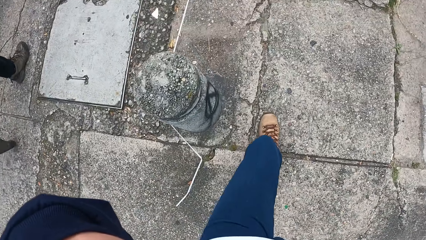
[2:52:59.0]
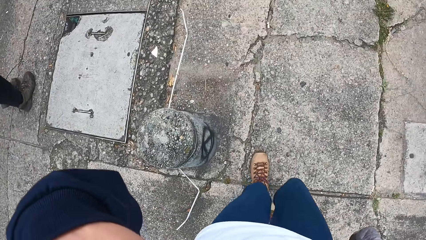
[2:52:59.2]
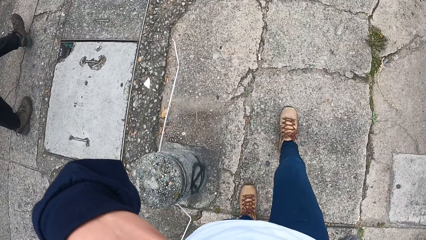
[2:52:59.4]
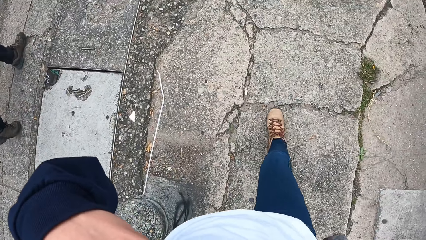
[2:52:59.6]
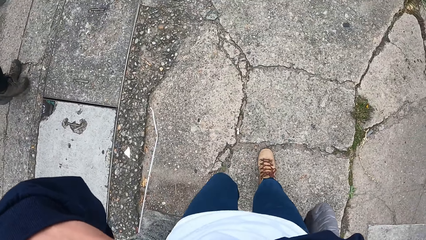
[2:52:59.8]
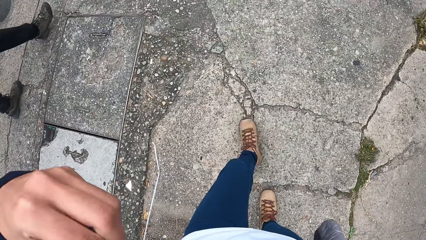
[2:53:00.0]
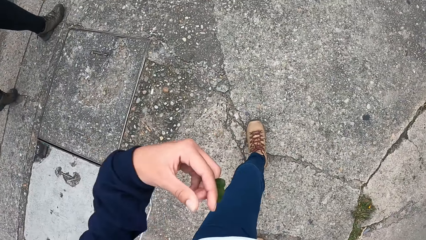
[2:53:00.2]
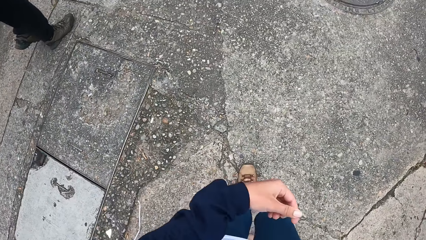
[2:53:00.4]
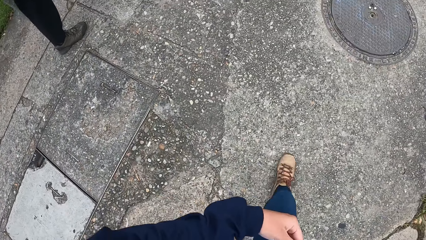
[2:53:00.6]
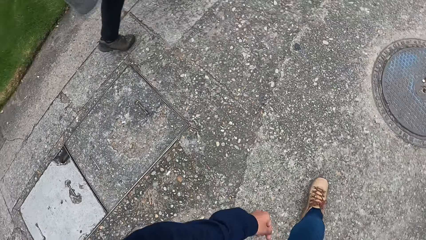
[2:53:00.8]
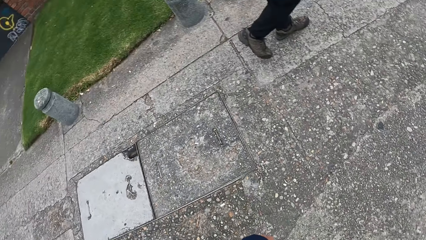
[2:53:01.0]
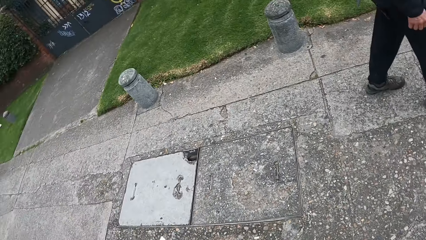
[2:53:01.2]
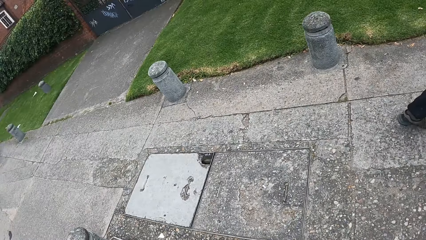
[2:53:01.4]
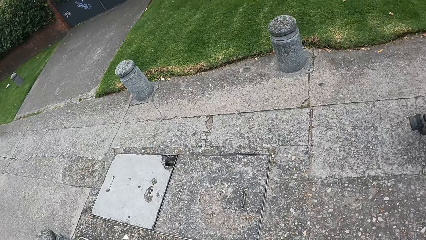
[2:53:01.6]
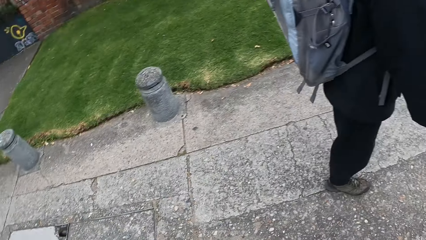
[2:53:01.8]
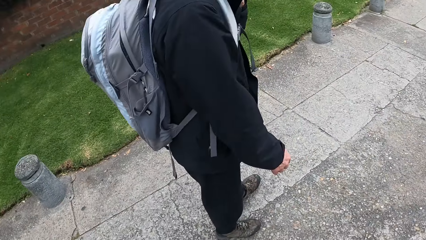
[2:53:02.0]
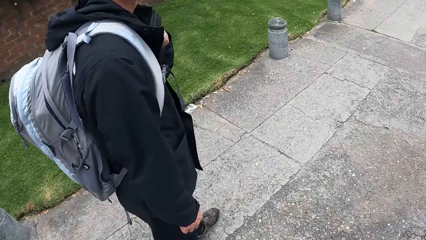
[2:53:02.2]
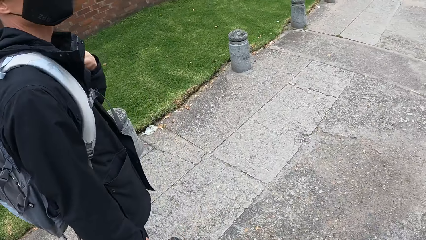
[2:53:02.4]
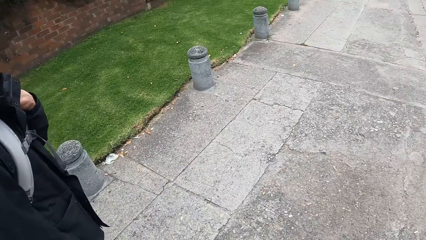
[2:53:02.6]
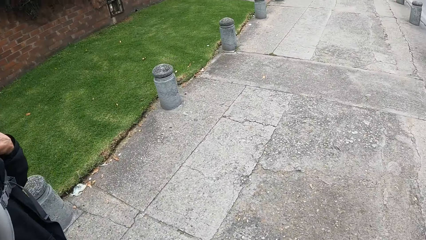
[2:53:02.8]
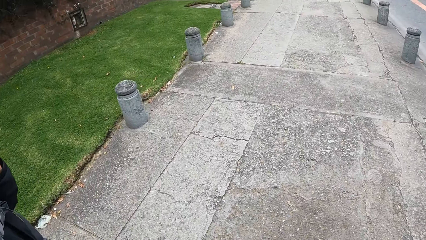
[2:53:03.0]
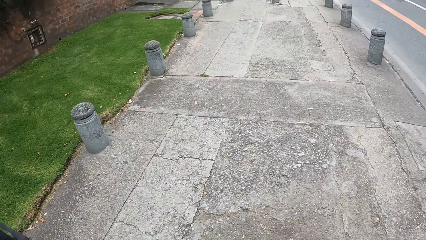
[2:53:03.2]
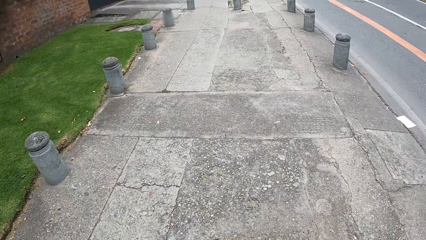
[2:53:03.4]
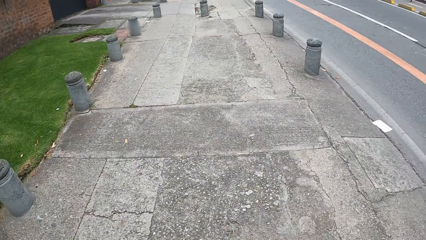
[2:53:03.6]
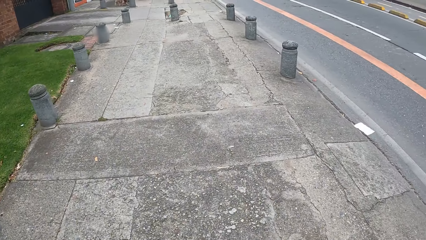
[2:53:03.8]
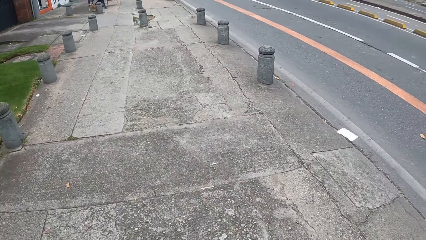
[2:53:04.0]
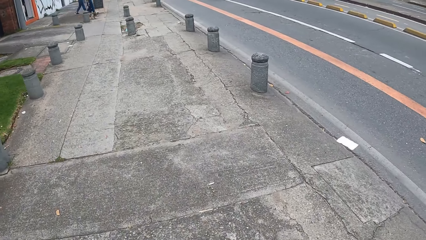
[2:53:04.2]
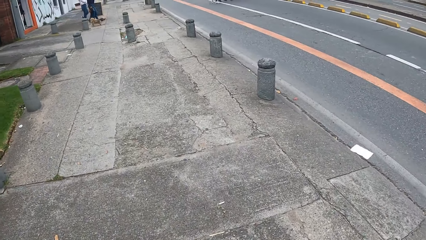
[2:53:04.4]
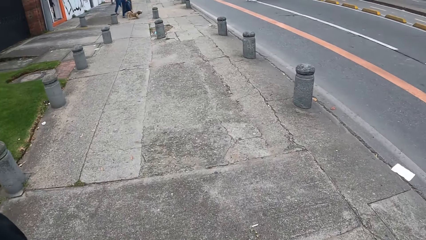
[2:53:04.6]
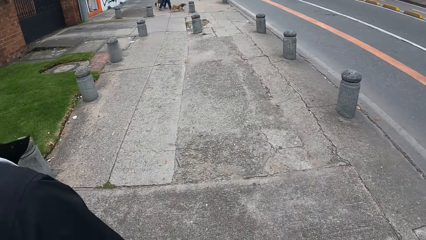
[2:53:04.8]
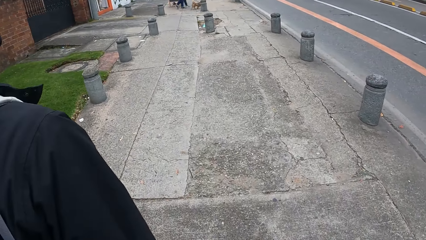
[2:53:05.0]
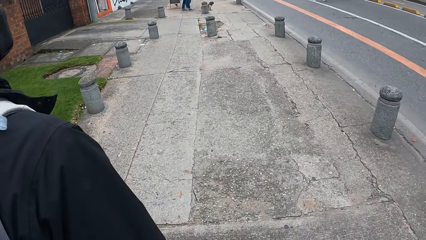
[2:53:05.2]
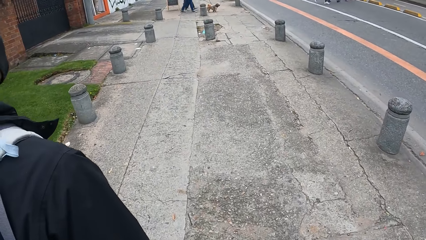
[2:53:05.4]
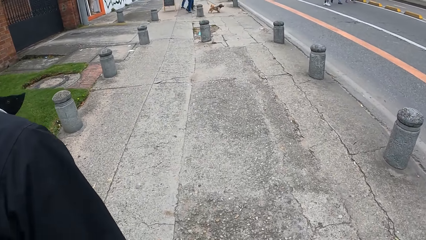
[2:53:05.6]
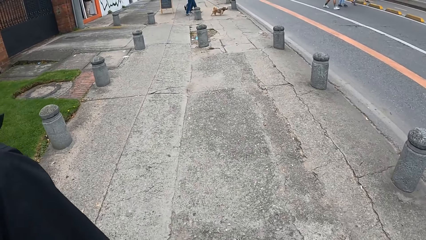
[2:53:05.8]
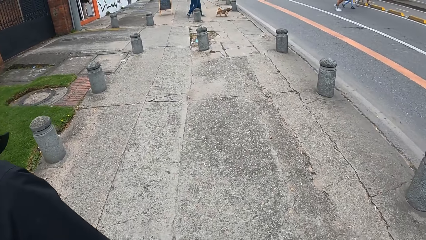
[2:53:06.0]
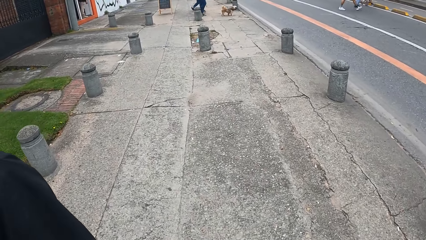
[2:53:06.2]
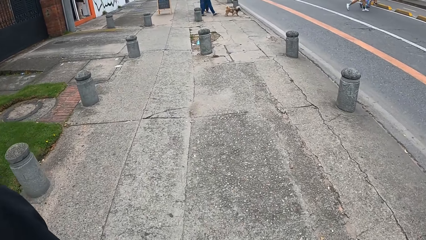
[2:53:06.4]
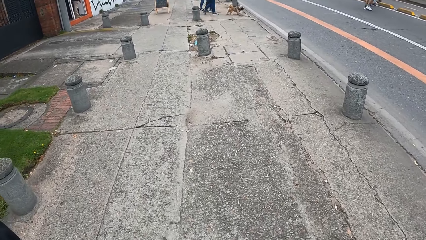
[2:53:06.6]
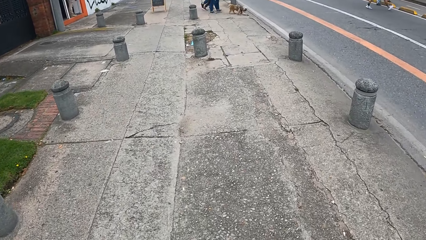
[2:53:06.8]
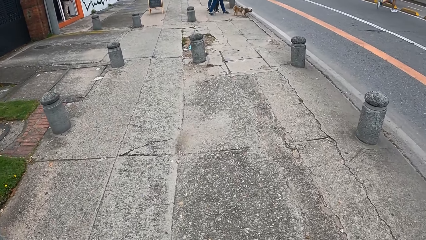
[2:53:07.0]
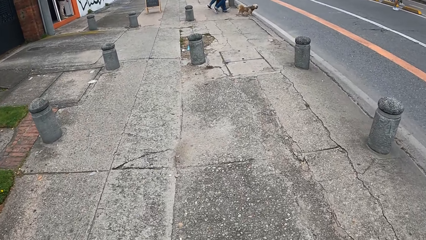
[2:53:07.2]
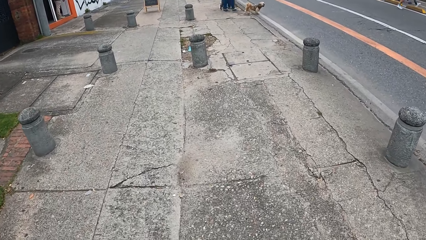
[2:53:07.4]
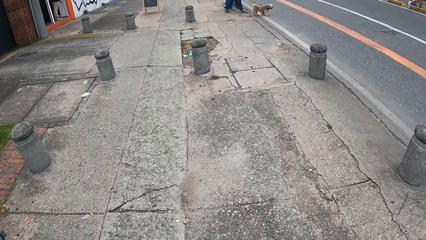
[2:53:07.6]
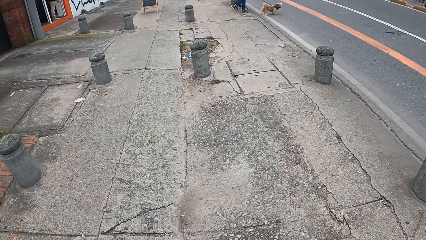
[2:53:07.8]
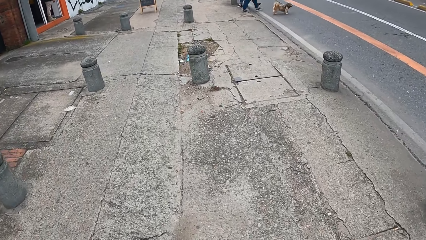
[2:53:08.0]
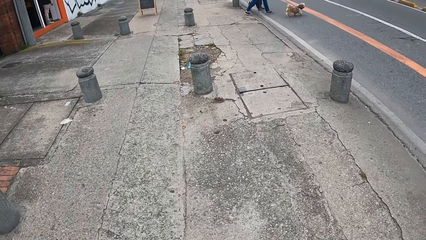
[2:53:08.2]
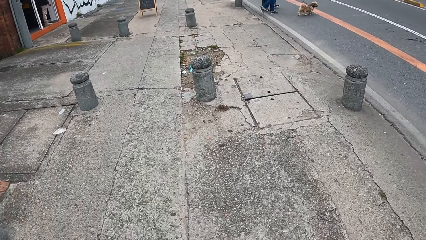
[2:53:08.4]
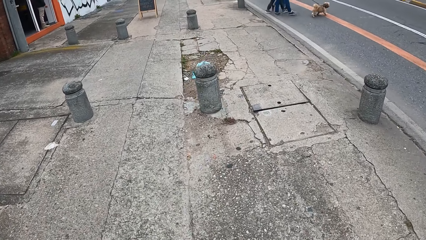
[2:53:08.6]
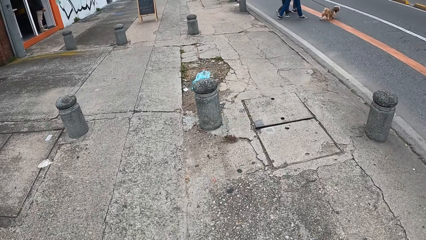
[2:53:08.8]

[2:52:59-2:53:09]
The camera wearer looks around. They walk on the sidewalk.

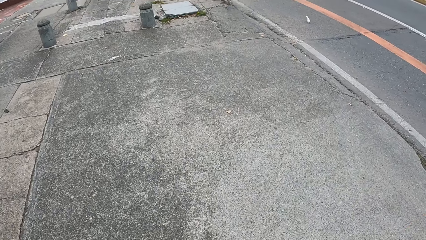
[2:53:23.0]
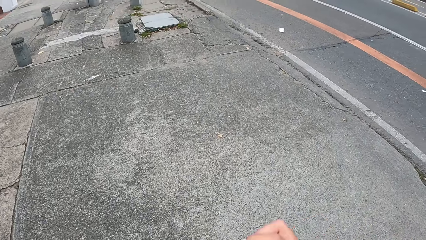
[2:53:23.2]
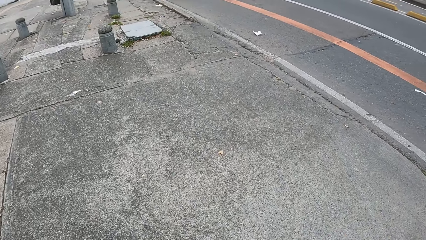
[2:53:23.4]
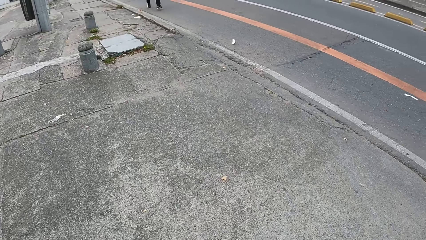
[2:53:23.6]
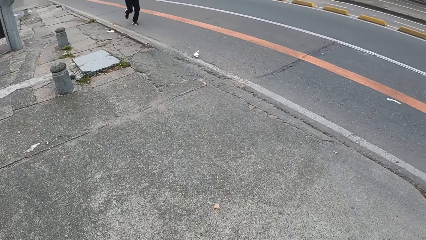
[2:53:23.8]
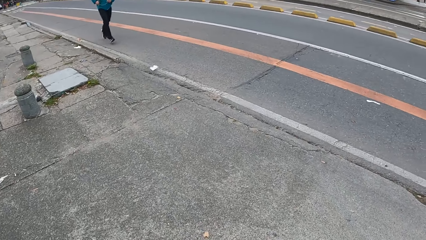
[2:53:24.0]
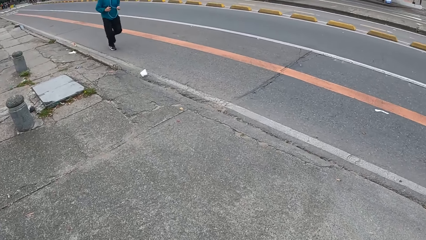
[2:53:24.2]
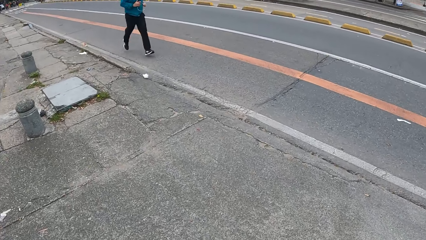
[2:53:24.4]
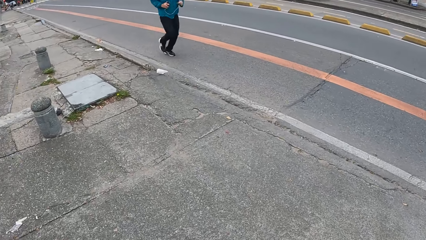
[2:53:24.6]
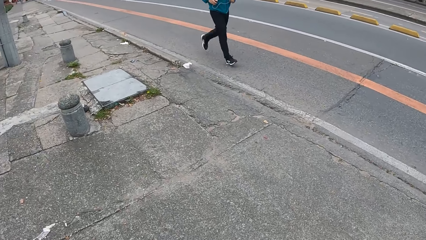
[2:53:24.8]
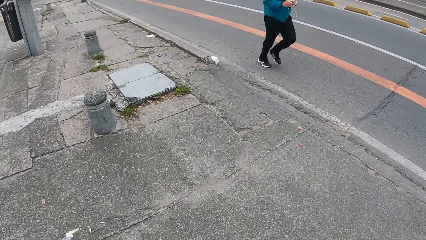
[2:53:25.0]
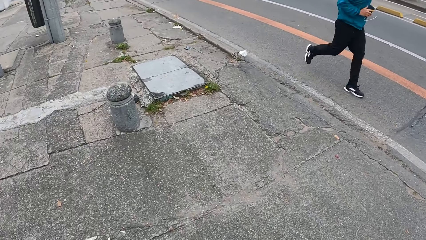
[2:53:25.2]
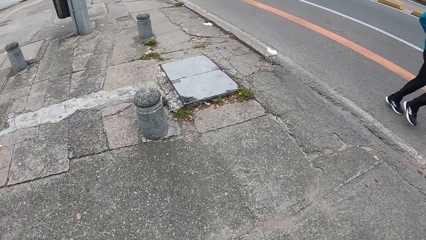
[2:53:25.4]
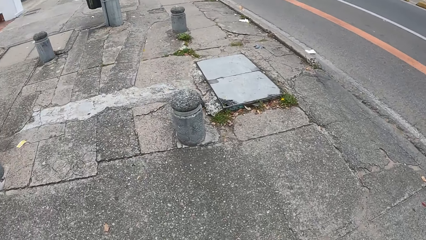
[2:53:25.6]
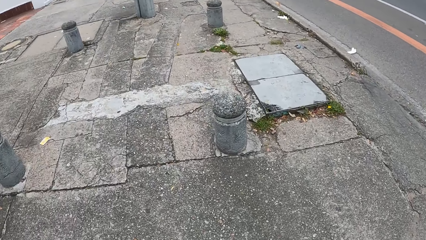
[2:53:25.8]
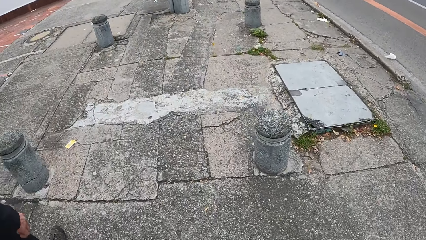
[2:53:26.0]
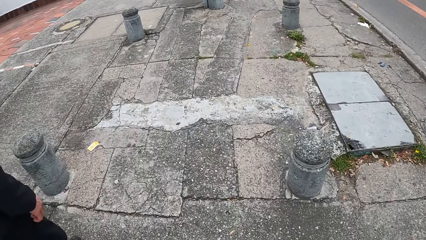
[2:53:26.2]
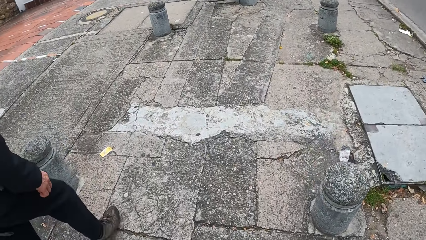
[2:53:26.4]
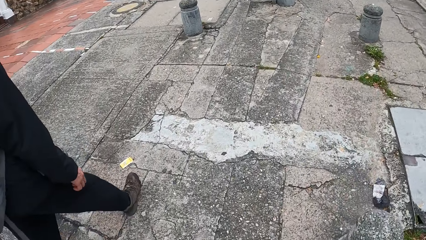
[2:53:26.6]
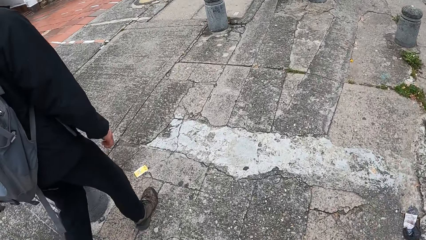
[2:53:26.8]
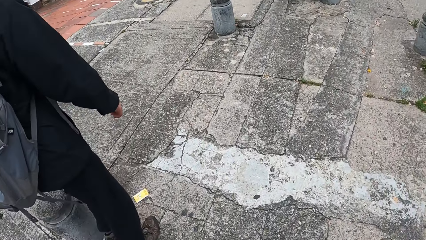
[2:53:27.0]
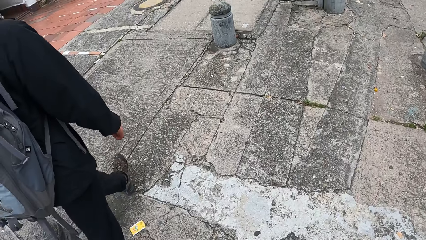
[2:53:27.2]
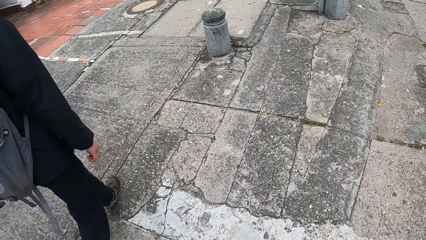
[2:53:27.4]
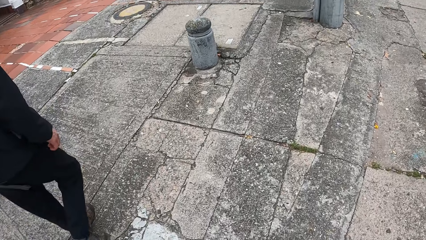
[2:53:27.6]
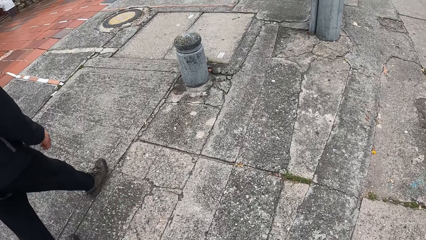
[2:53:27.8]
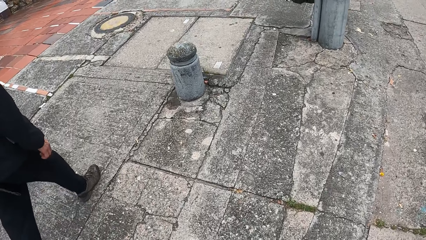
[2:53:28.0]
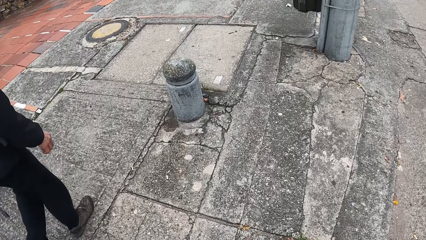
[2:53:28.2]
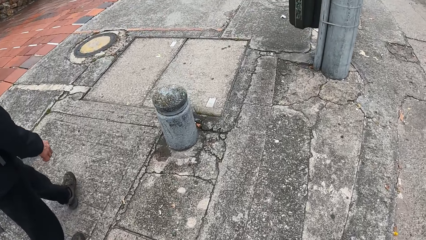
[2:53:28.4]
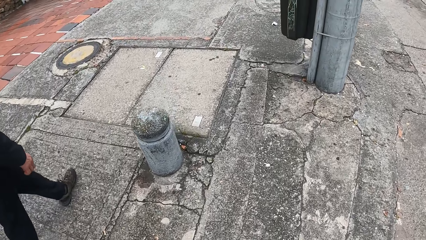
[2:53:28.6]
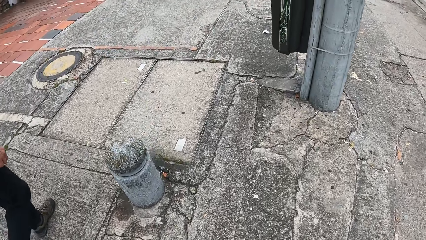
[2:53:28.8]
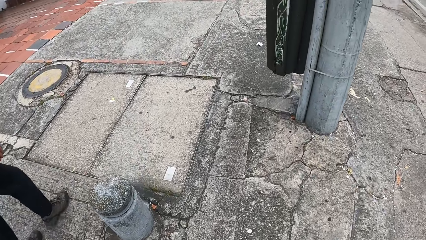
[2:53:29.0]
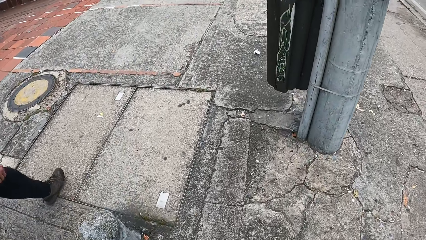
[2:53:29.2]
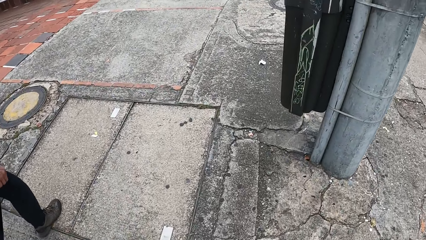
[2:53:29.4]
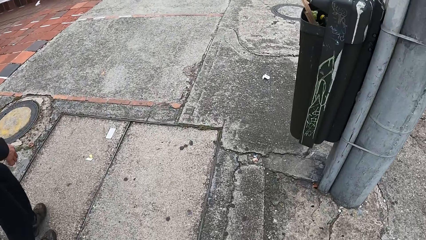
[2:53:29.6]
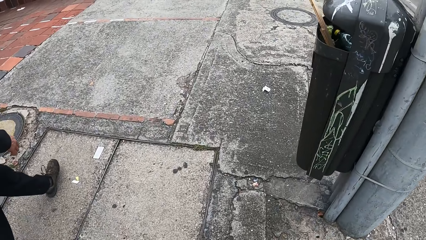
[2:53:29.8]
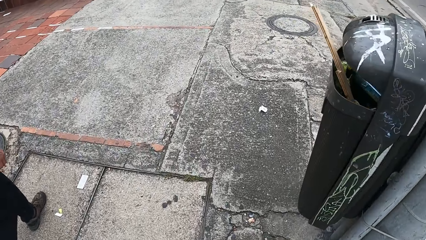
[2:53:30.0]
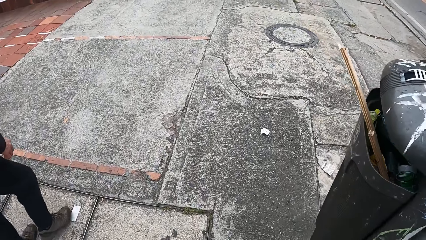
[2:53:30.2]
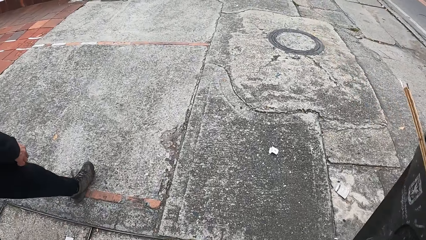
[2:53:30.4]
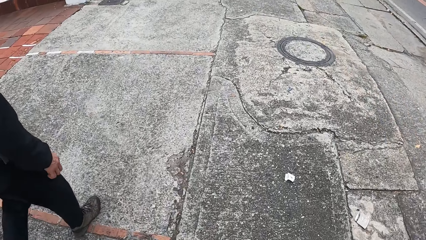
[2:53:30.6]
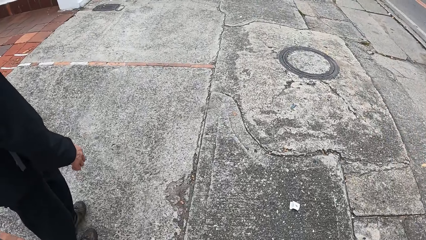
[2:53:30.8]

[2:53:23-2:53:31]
The camera wearer looks across the road. A man runs past the camera wearer. The camera wearer walks on the sidewalk.
